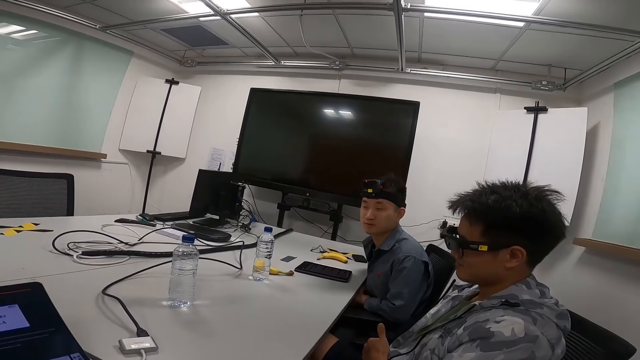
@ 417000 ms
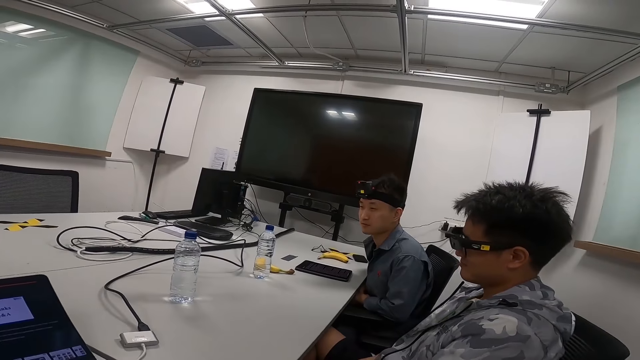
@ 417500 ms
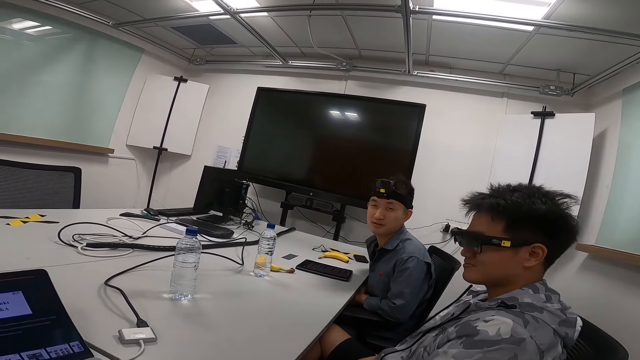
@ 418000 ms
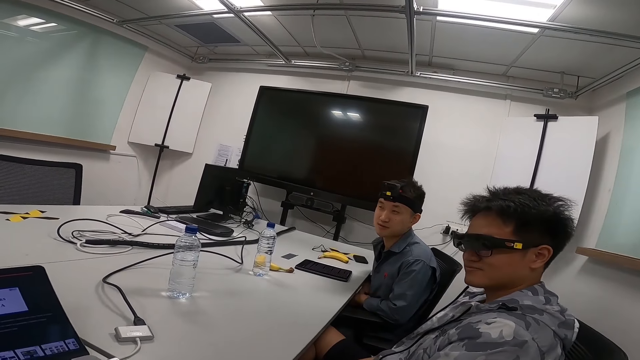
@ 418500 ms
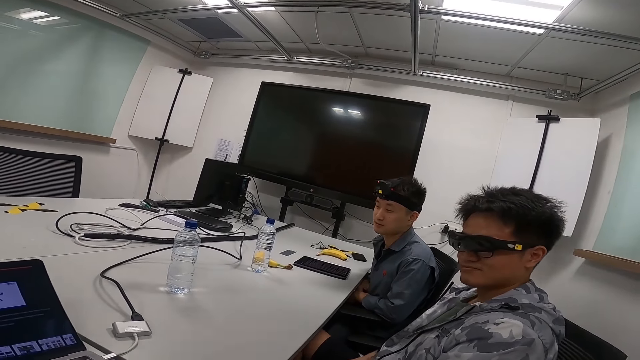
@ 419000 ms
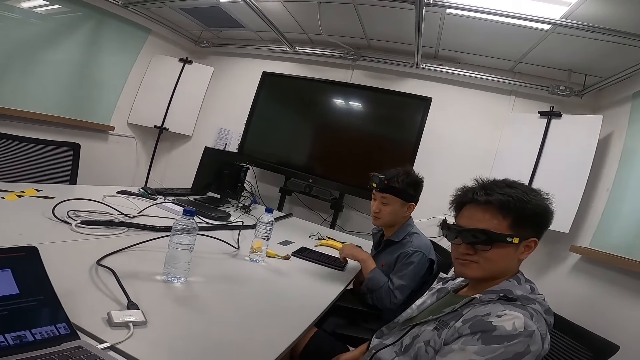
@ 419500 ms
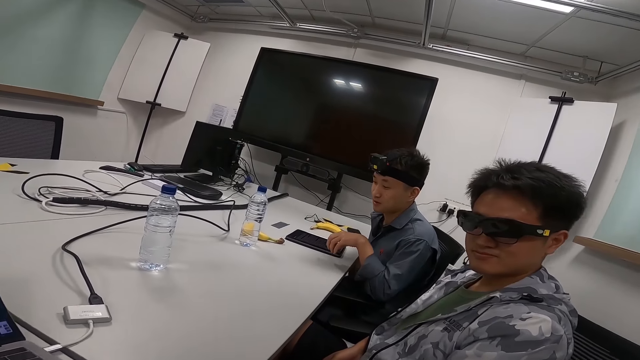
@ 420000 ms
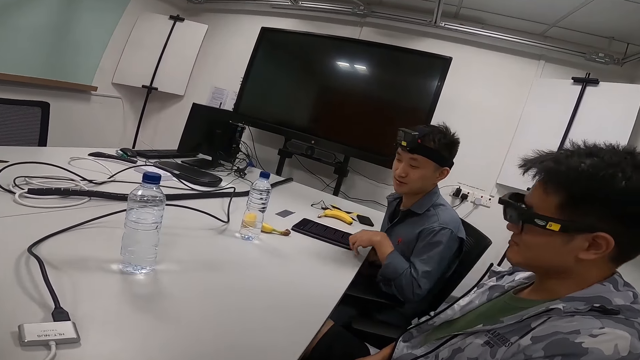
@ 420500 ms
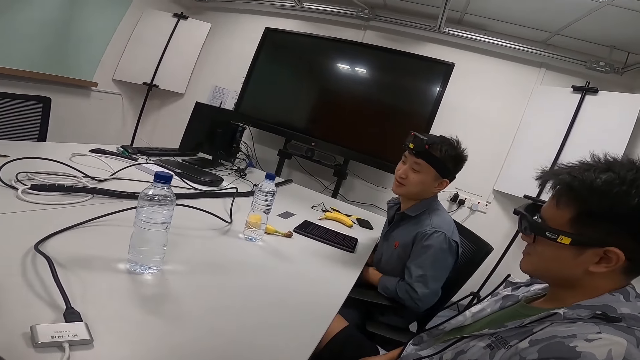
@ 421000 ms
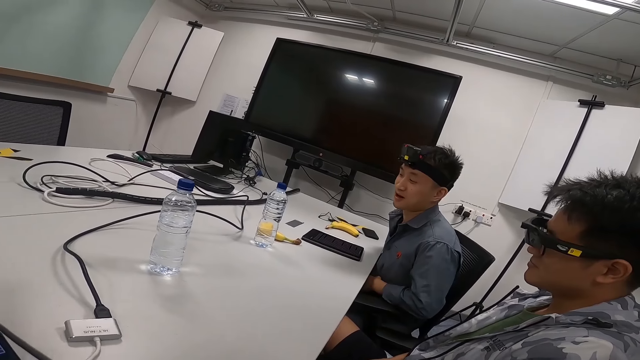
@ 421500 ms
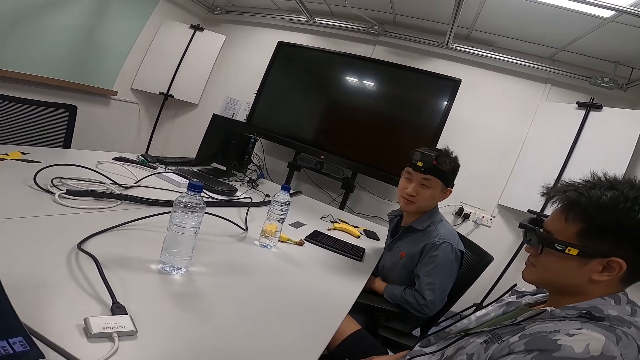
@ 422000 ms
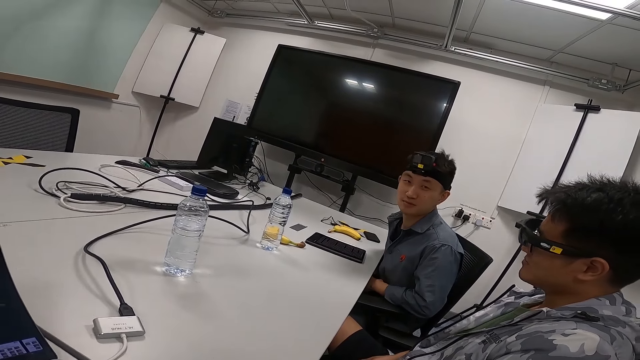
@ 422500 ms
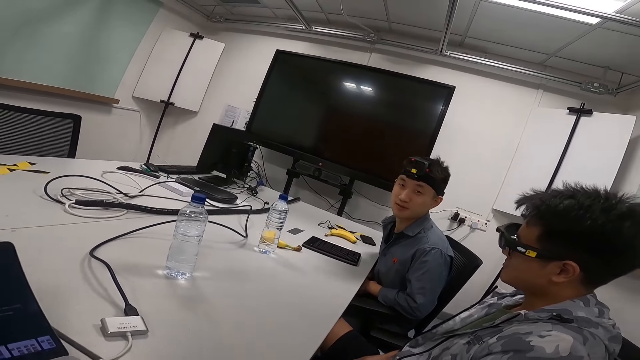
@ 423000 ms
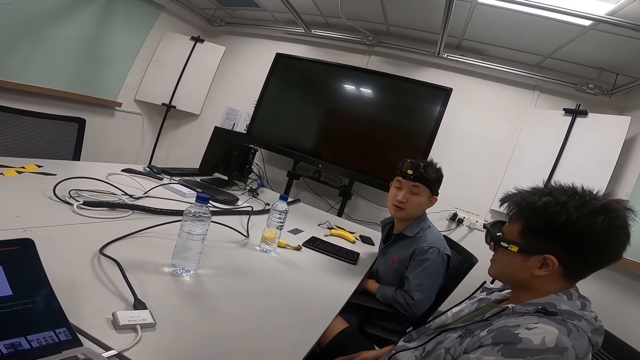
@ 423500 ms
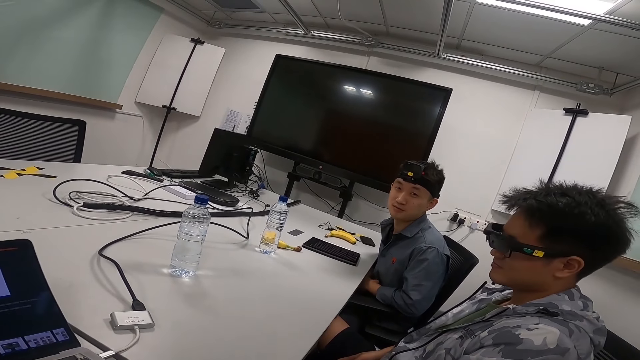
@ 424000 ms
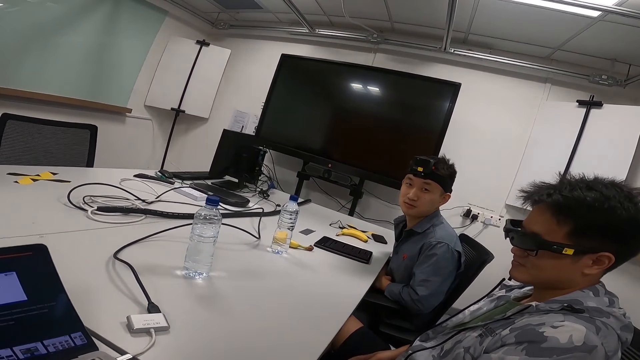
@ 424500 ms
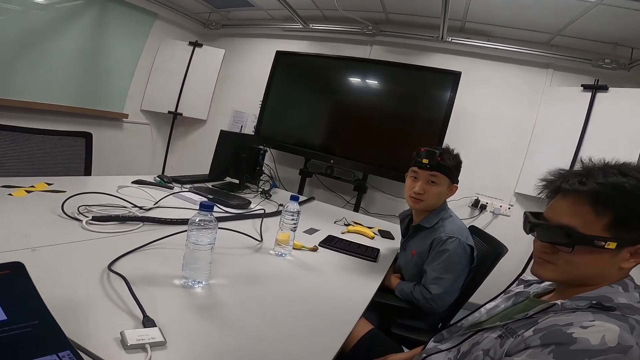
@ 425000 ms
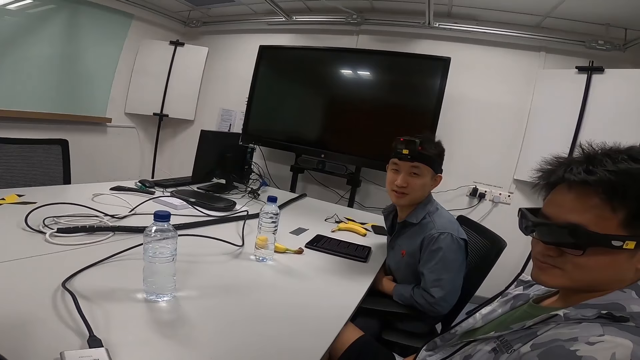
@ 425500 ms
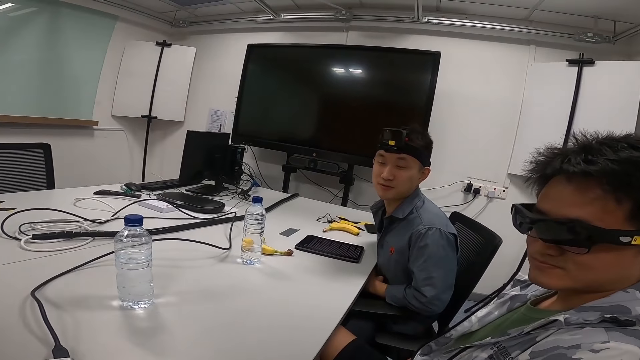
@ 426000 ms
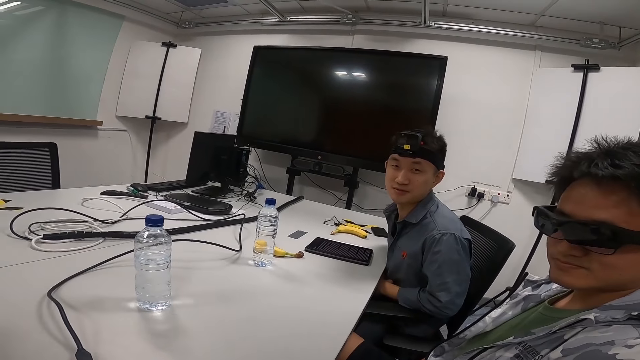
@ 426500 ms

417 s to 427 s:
A person is answering the camera wearer.

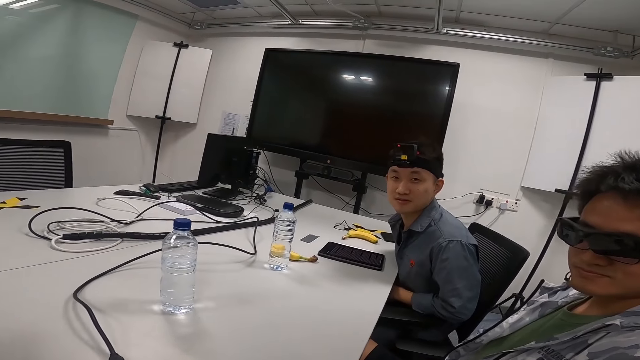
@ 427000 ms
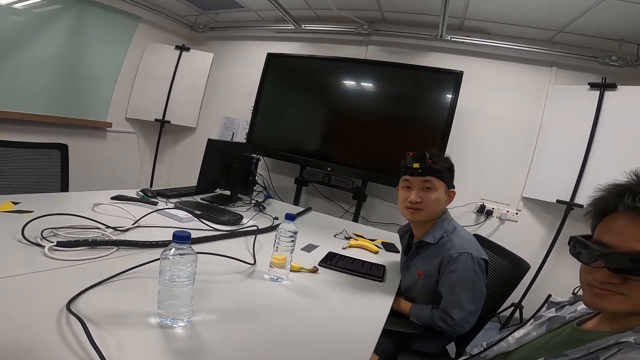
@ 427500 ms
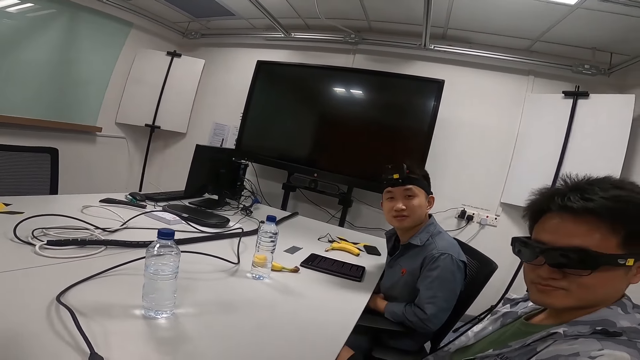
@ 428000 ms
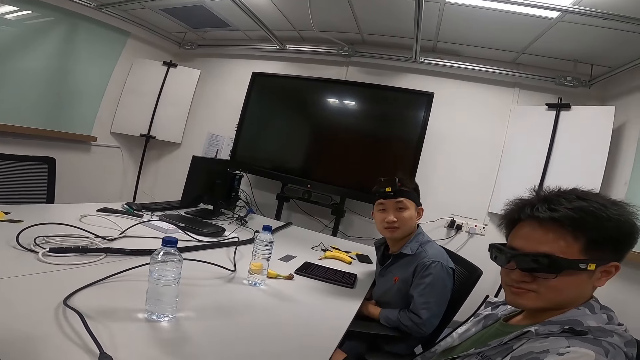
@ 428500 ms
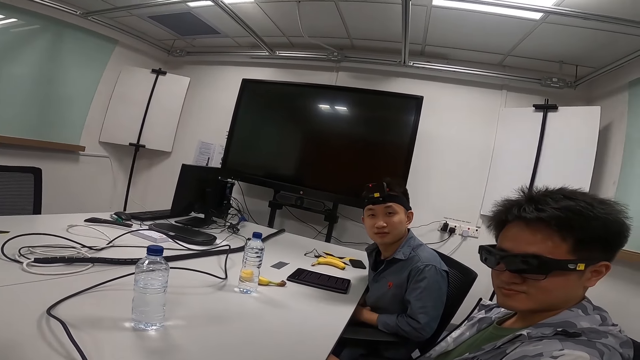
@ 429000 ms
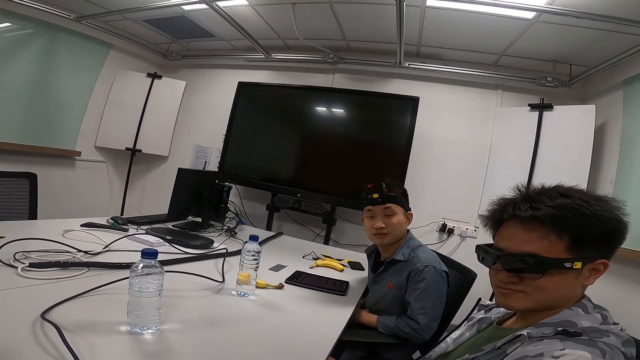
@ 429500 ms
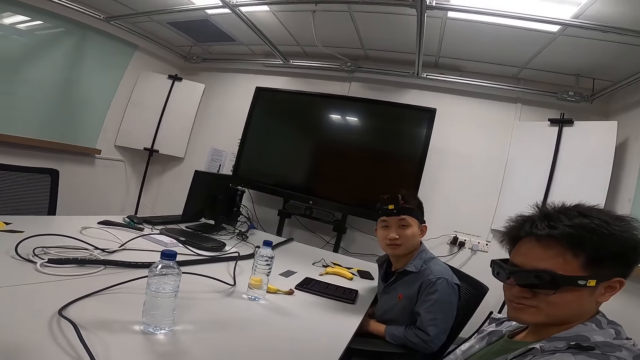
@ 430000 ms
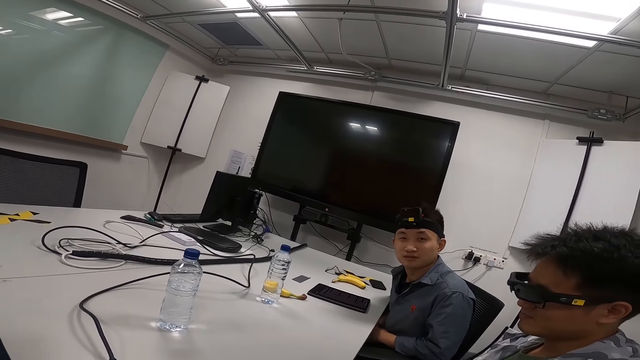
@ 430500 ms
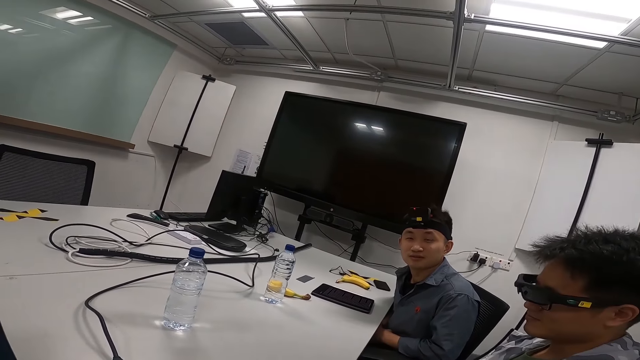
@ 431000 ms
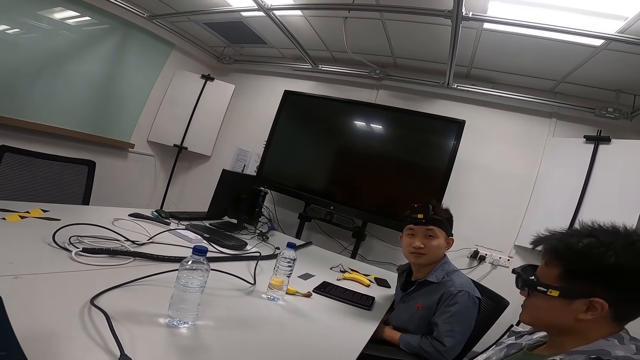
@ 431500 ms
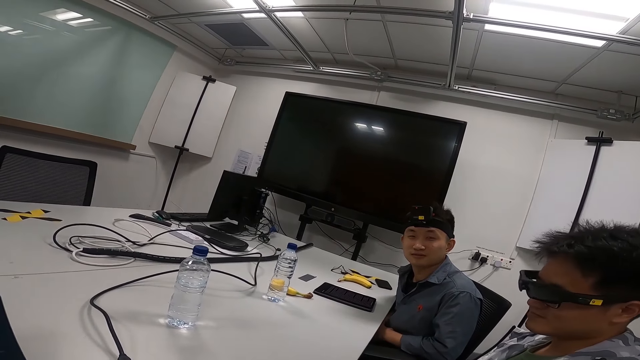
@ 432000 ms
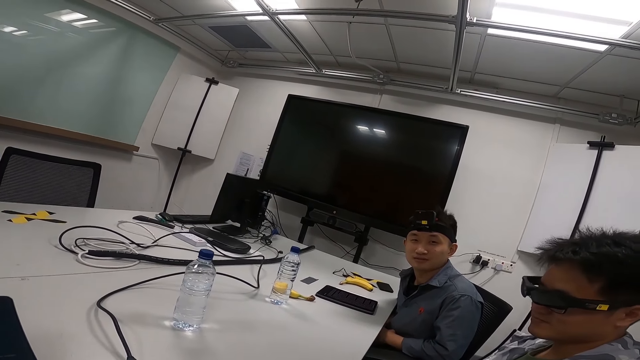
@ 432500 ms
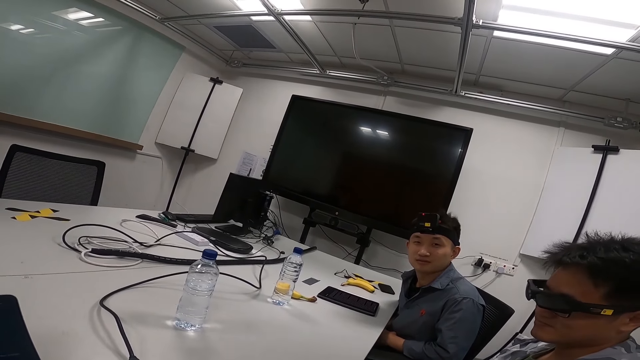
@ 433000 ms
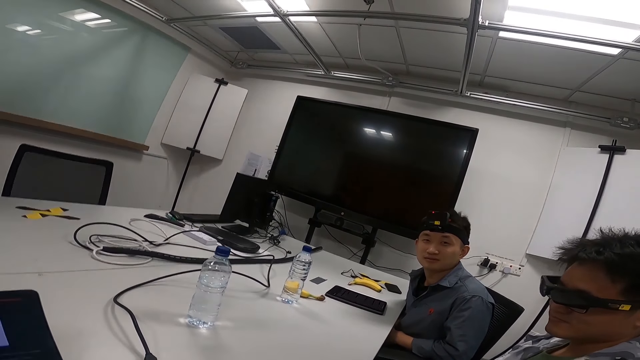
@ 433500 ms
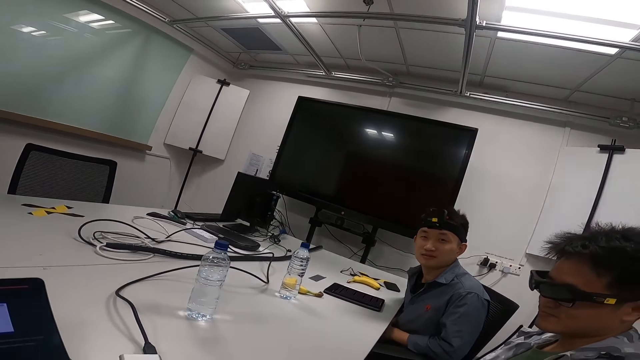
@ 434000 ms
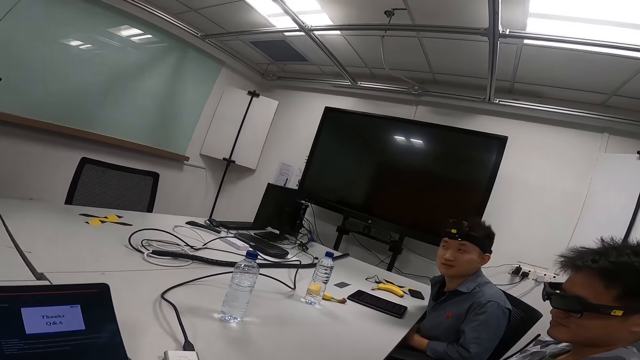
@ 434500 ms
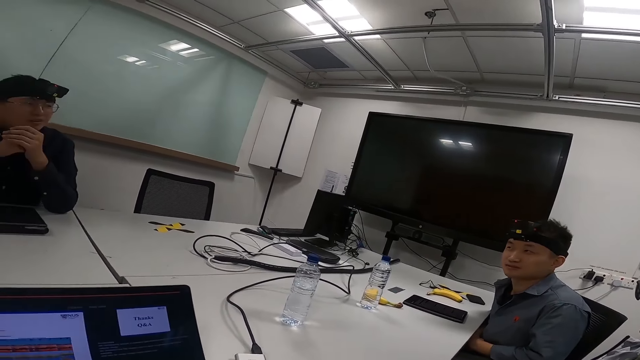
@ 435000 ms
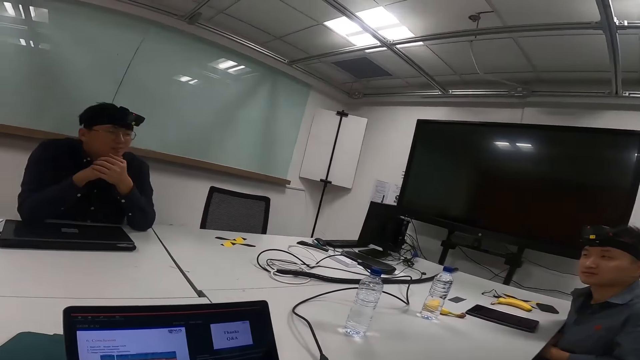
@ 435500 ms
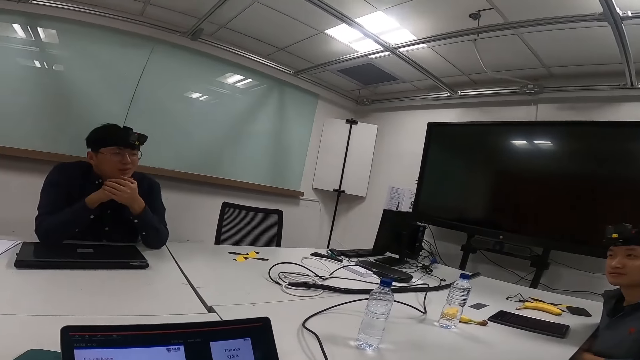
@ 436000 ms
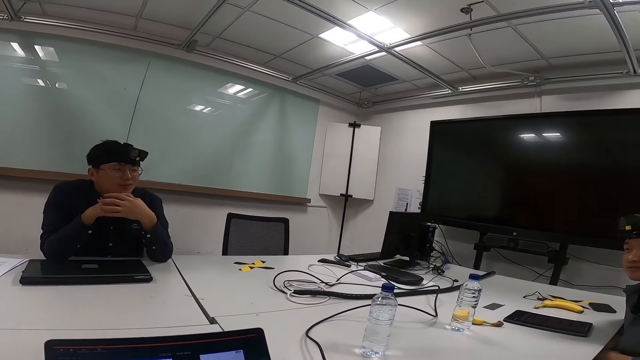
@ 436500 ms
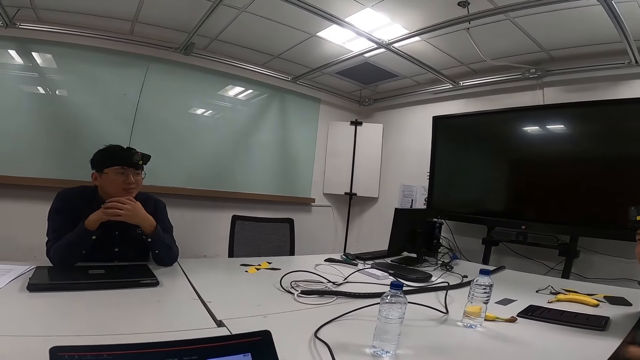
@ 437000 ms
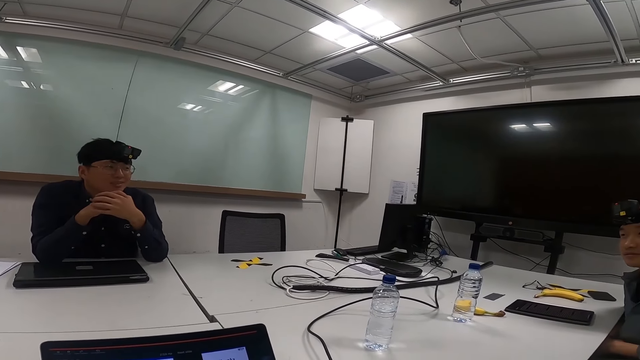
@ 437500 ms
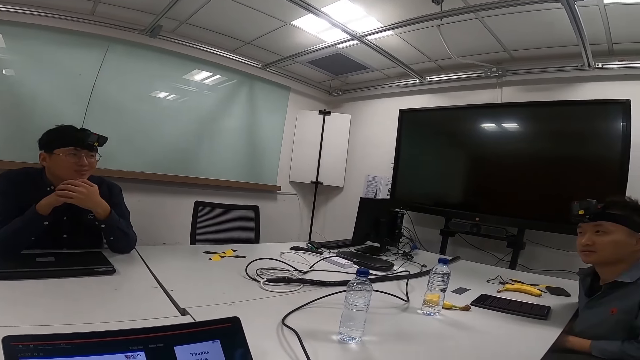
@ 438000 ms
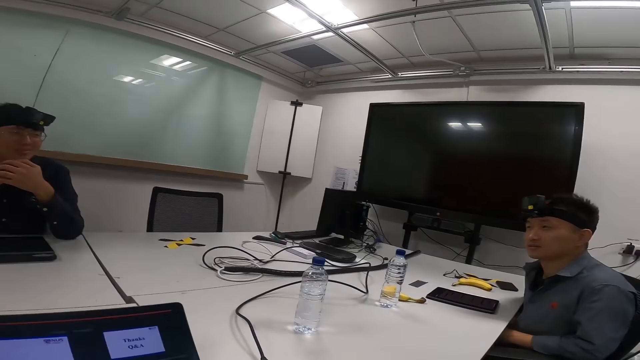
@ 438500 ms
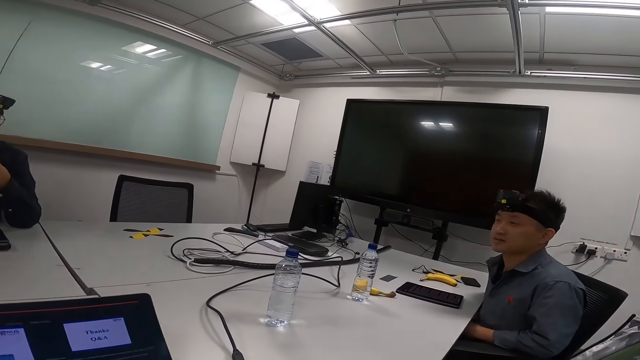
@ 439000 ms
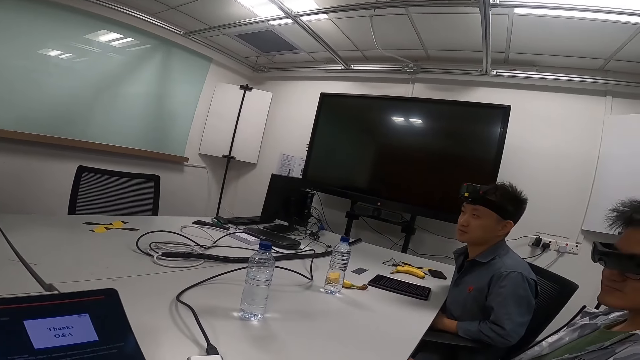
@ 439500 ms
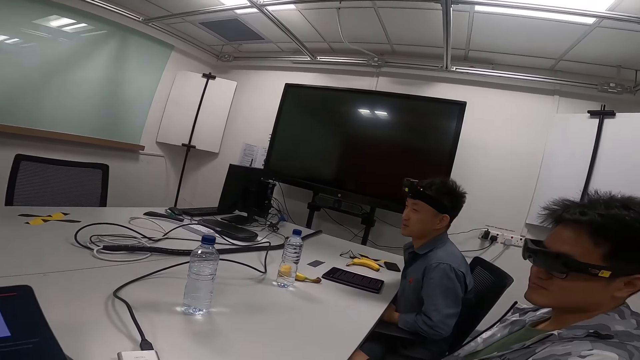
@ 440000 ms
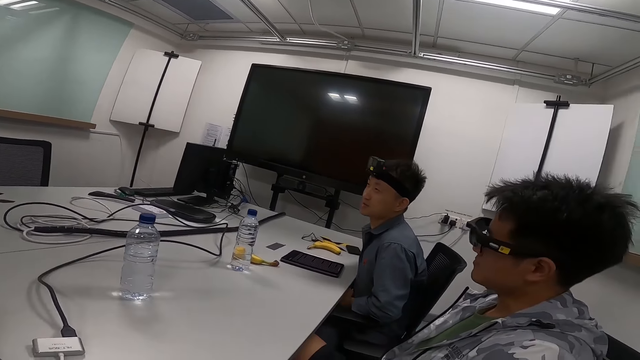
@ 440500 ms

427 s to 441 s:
The camera wearer is asking questions.
